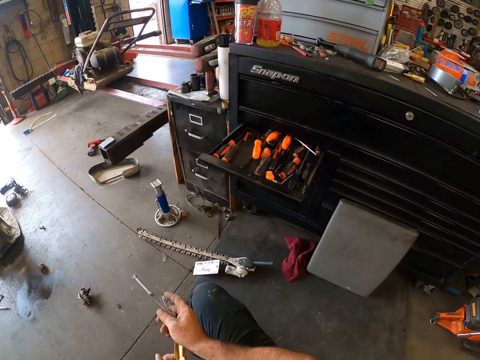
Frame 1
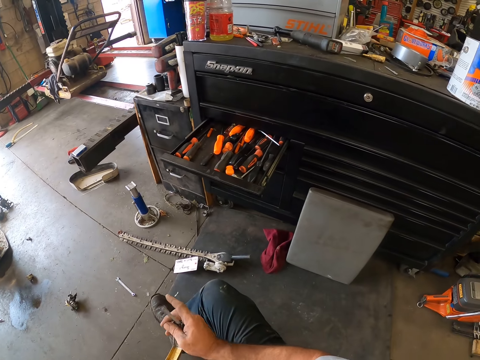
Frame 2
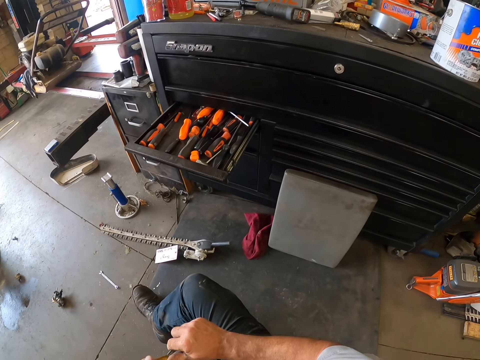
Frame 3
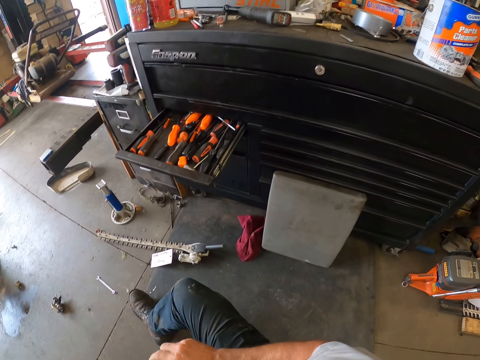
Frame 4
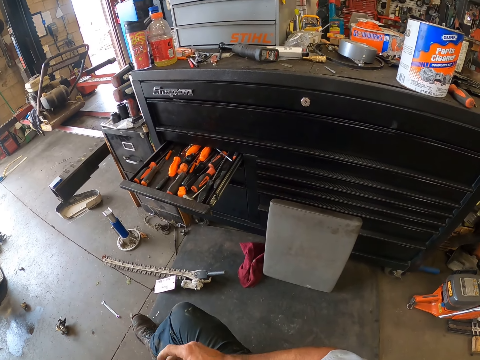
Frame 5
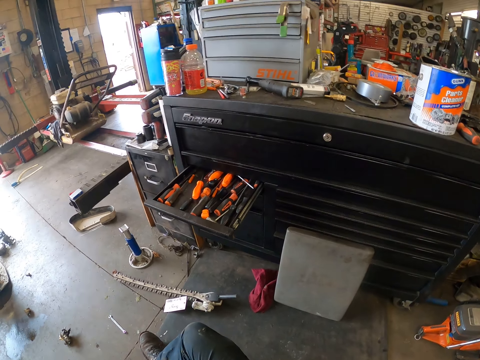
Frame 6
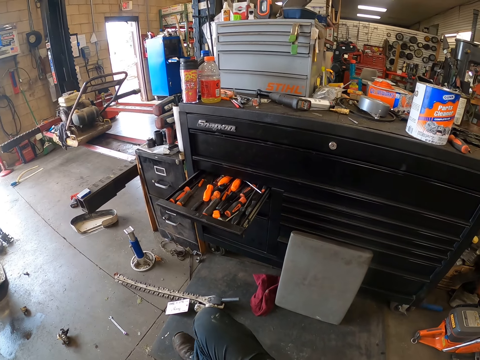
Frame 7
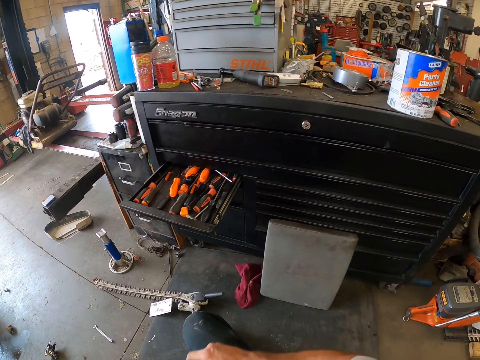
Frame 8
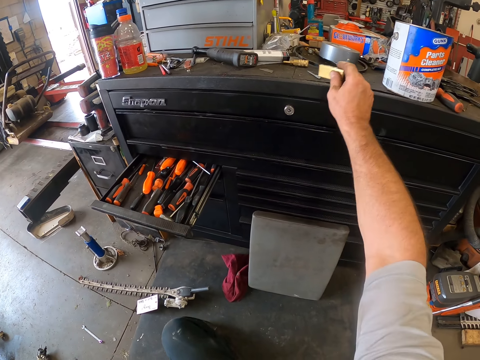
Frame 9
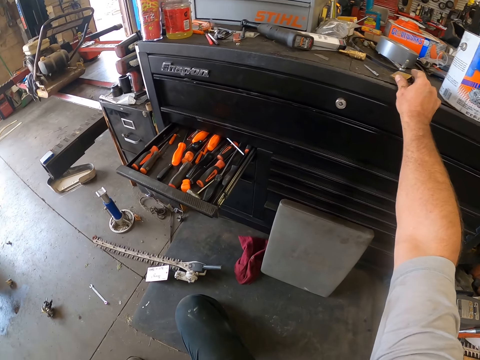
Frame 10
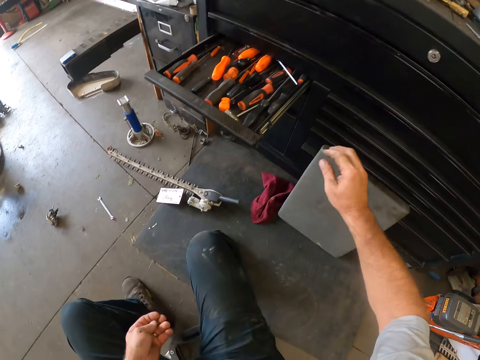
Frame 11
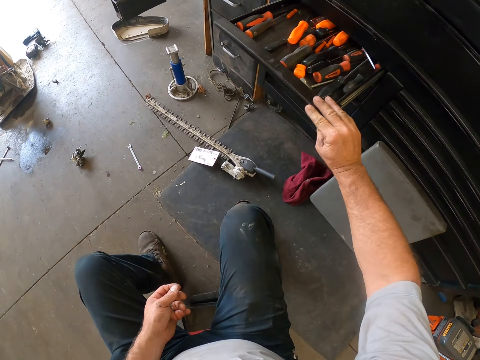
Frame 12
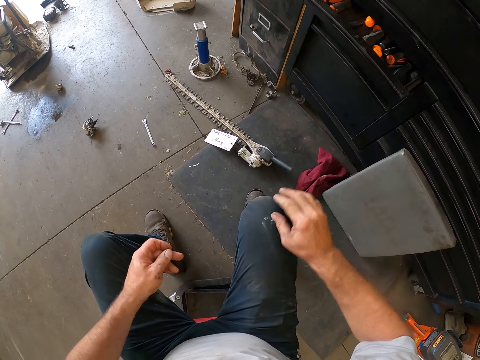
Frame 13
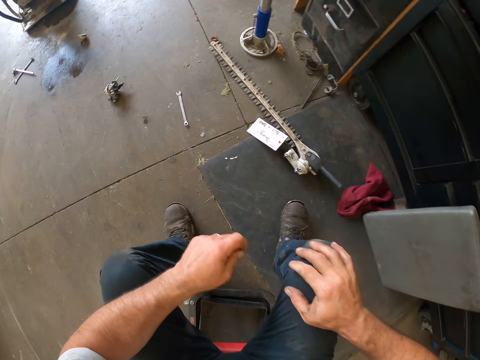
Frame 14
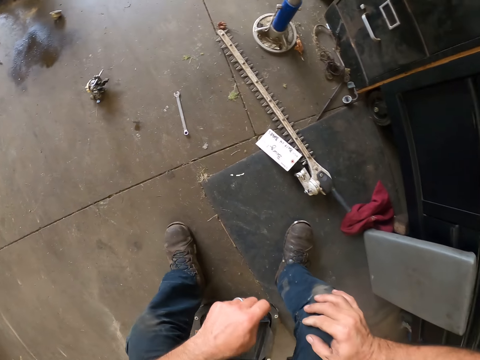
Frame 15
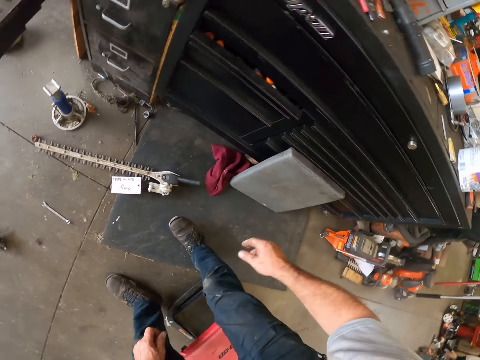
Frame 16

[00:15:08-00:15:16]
The camera wearer places the pin set on the table with his right hand. He closes another drawer in the table in the workshop with his right hand. He holds his knee.

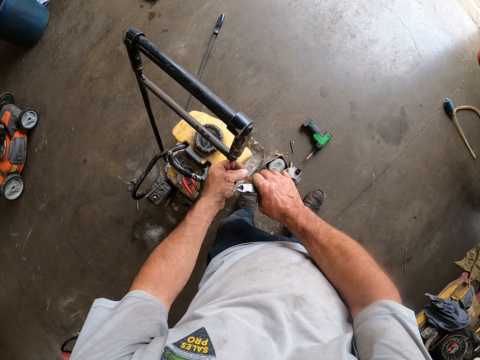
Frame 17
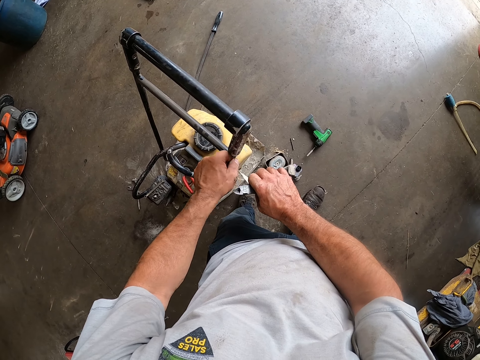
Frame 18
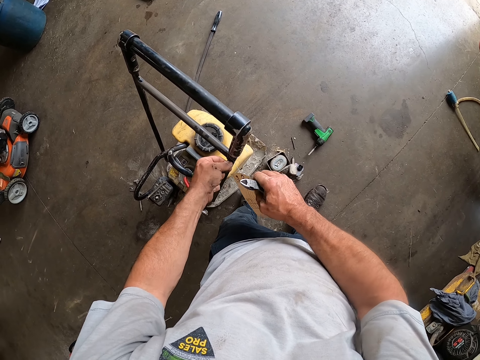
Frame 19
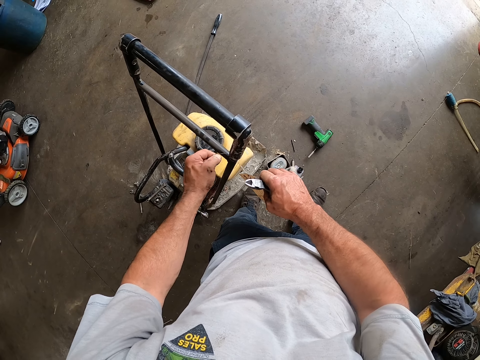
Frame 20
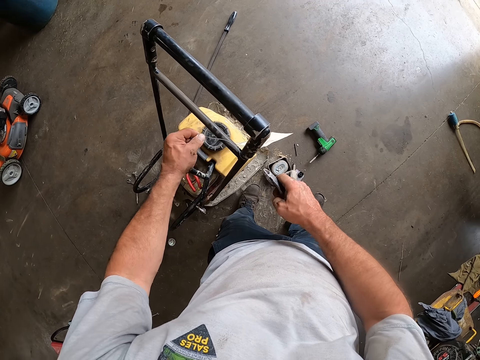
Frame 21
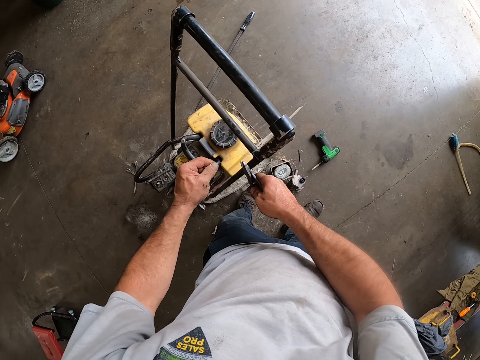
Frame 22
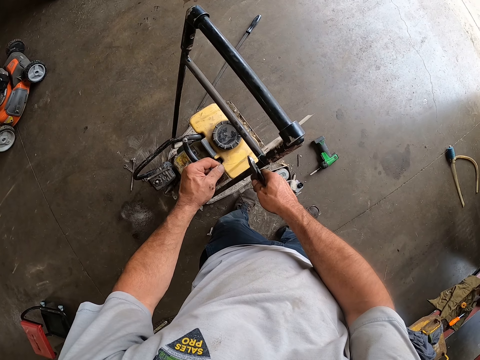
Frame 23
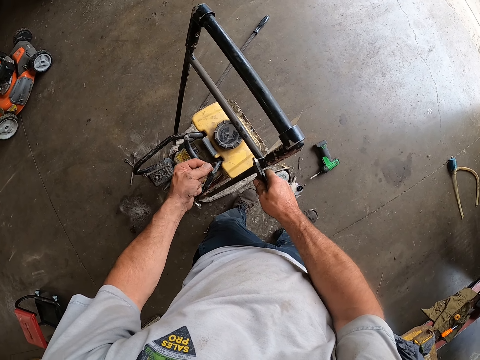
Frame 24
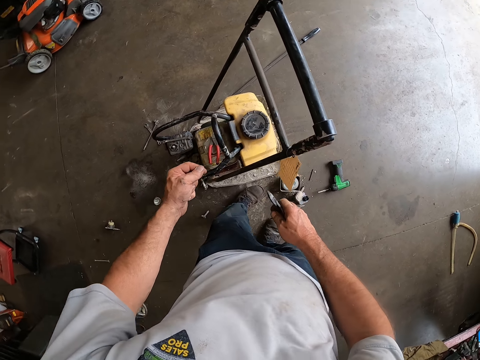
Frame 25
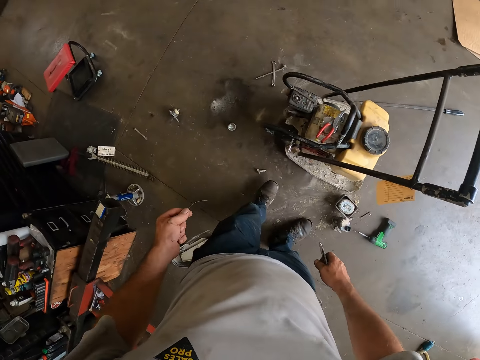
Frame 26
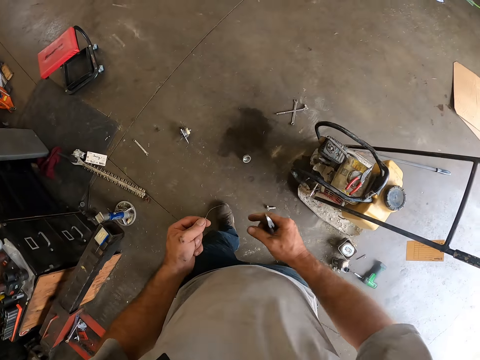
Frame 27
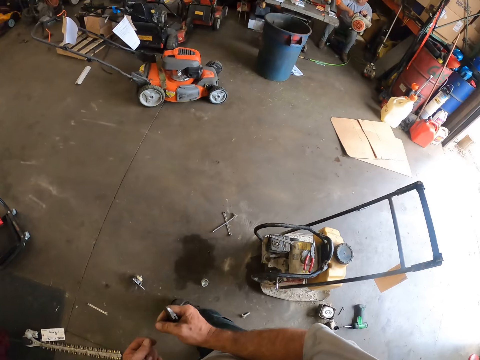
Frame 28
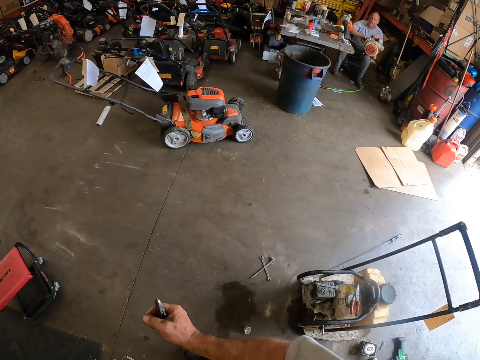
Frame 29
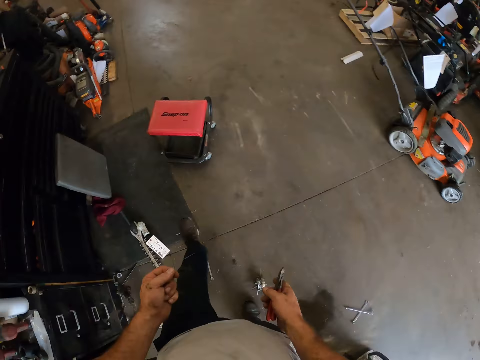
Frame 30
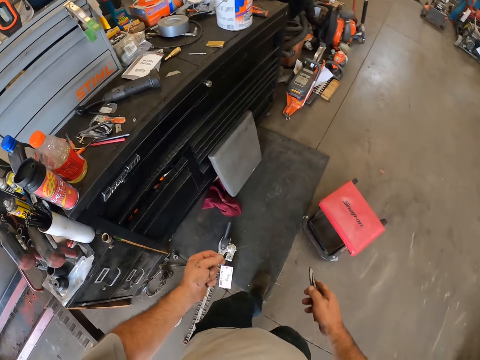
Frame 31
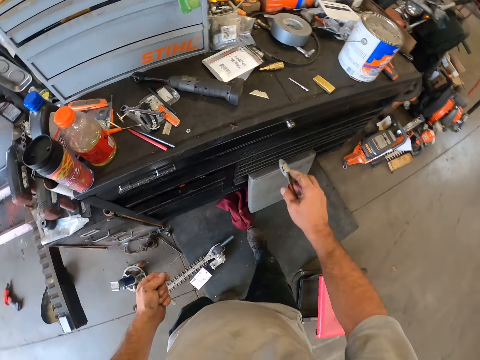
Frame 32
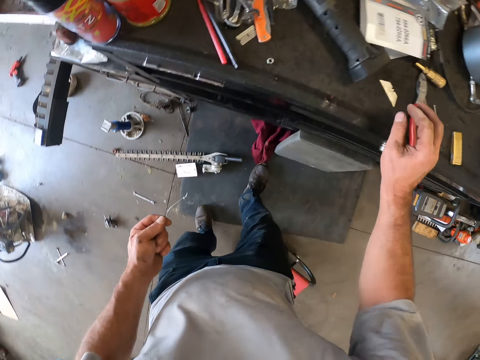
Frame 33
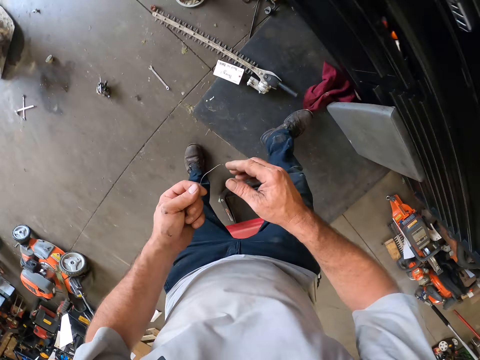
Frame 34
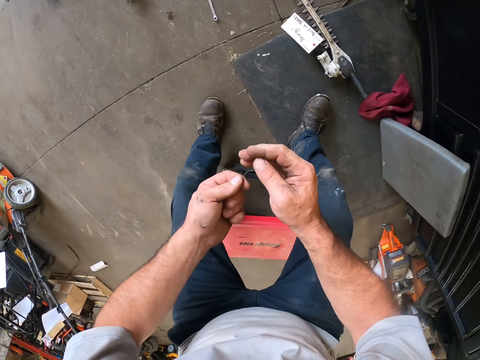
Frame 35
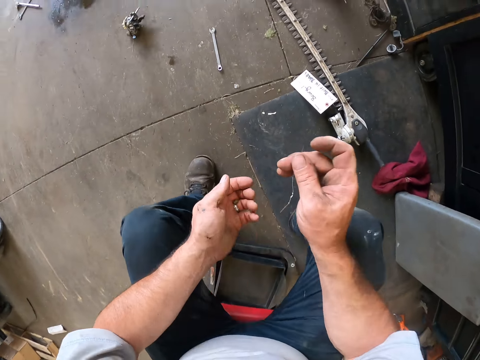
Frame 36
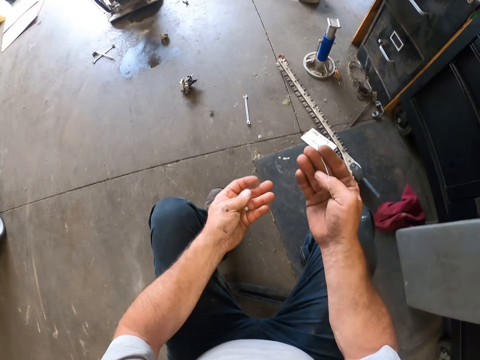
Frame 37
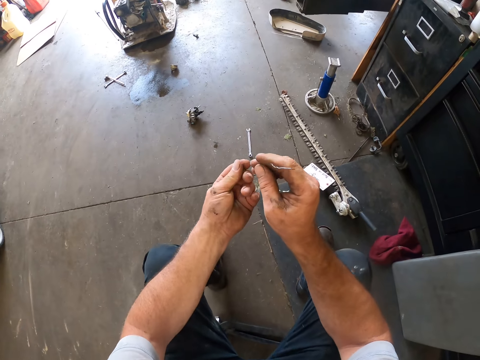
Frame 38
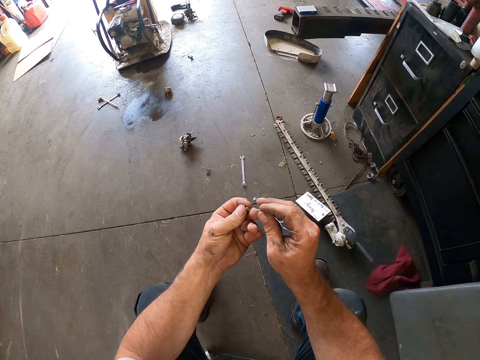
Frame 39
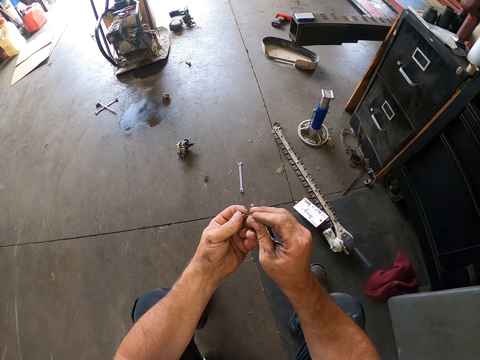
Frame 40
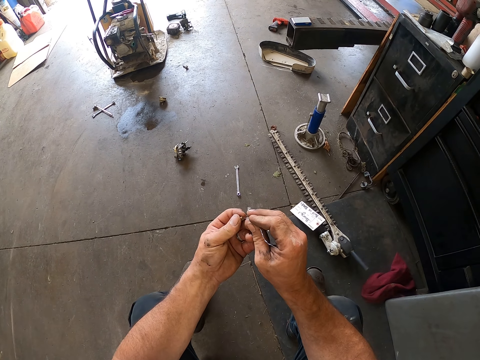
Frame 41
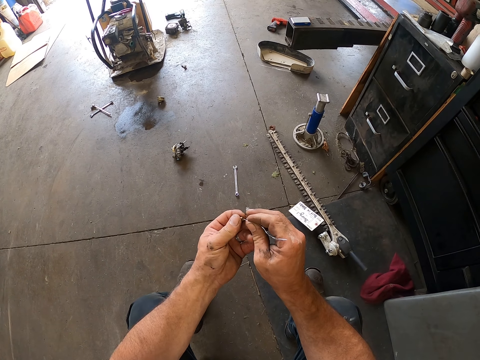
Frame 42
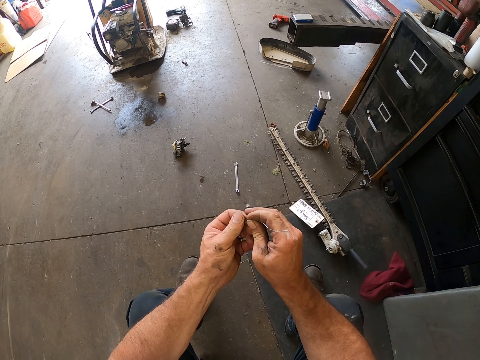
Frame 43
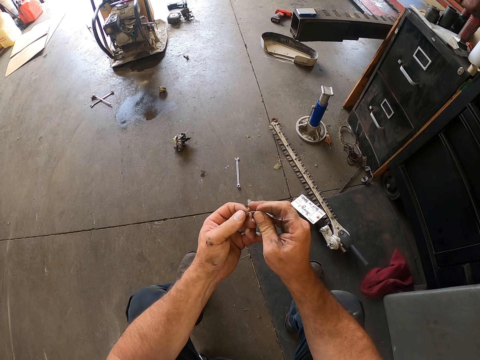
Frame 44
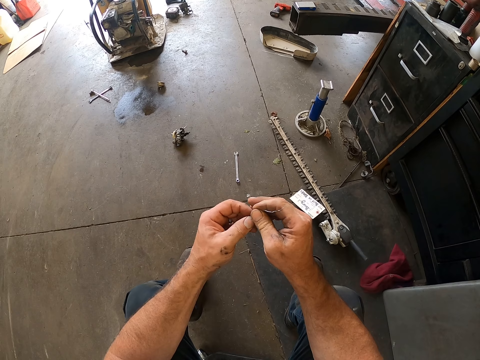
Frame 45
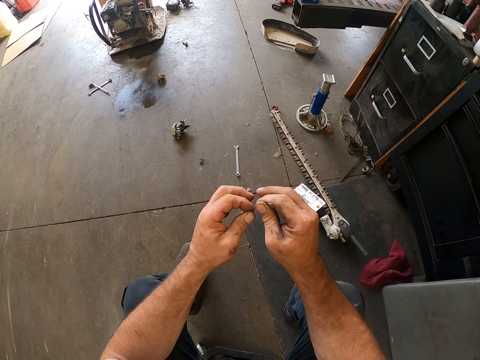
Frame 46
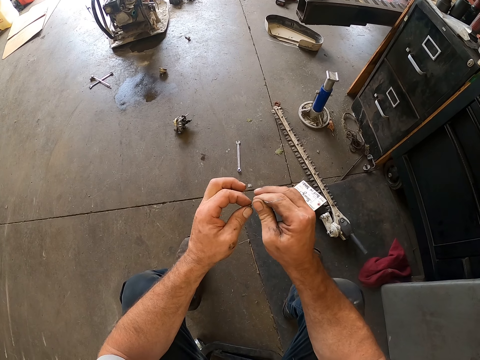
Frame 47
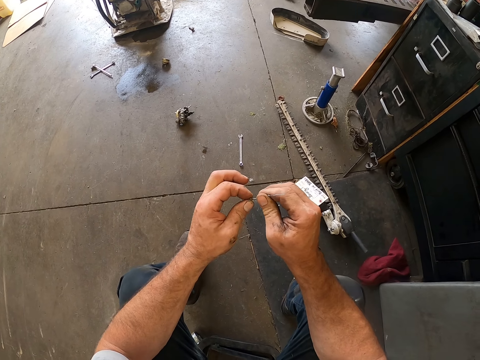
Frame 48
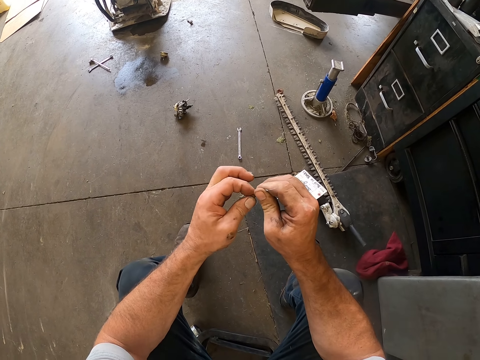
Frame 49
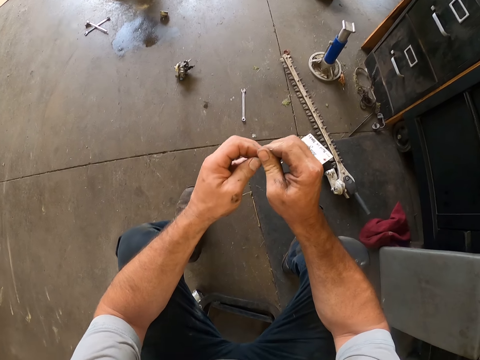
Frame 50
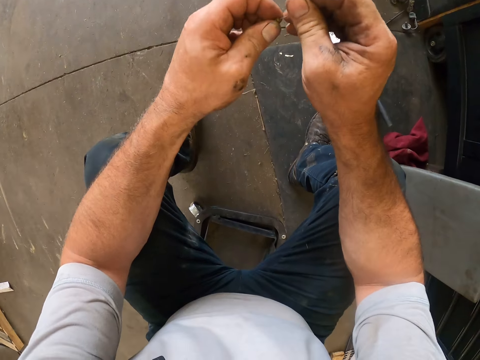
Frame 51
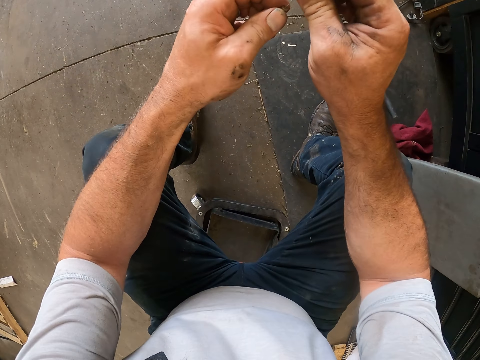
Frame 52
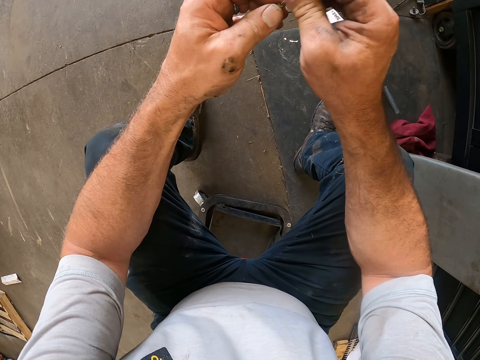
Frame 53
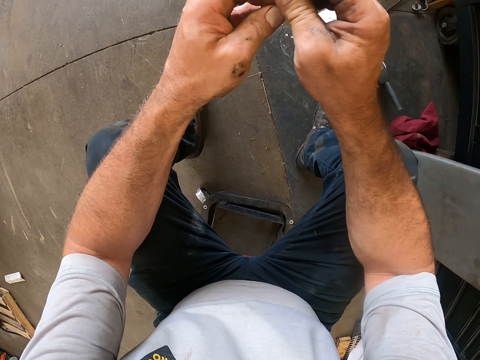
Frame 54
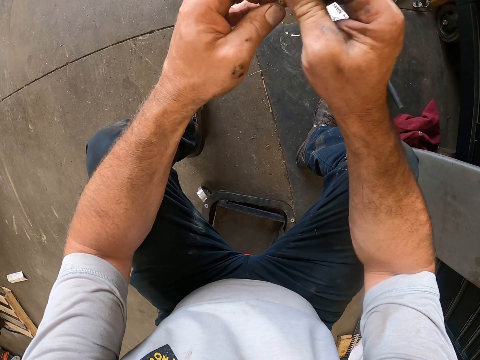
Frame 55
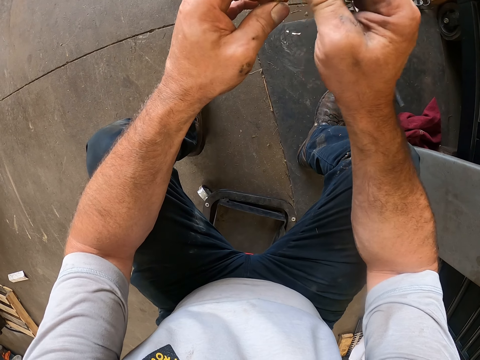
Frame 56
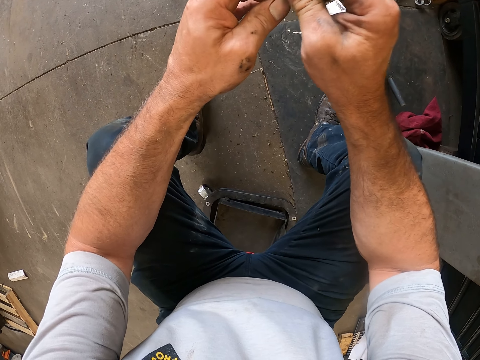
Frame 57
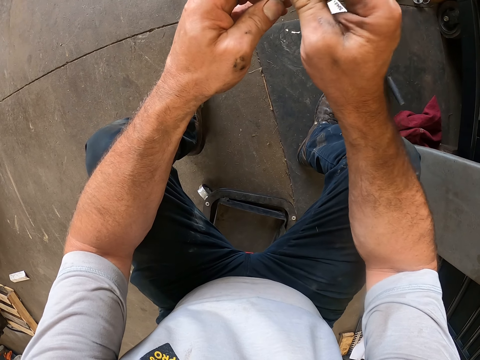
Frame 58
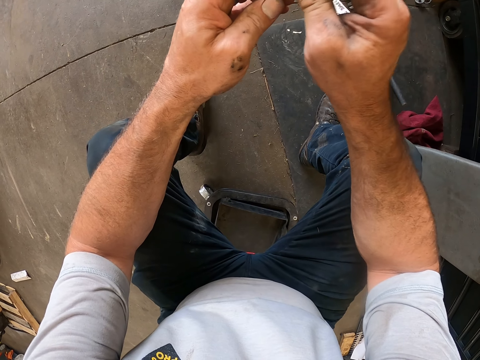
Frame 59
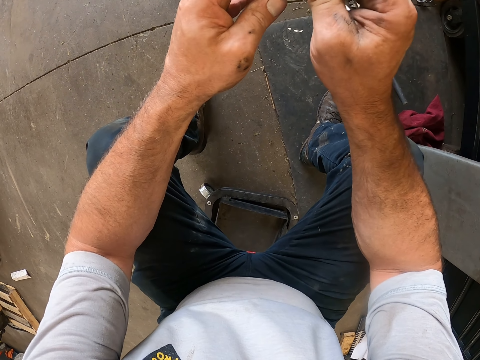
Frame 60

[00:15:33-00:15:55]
The camera wearer pulls the tag from the lawn mower with his left hand. He cuts the tagging wire or string of the tag with the side cutter plier in his right hand. He walks away from the lawn mower. He holds the tagging wire with both of his hands. He removes his right hand from the tagging wire. He walks around the workshop. He places the side cutter plier on the table. He passes the tagging wire in his left hand to his right hand. He holds the string with both hands. He sits on the stool. He puts the tagging wire into another screw with his right hand. He clears the bolt with the string. He pushes the tagging wire in the screw with both of his hands.
